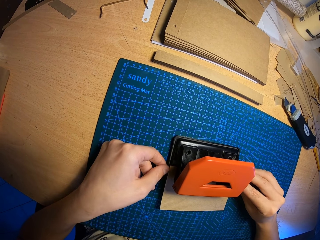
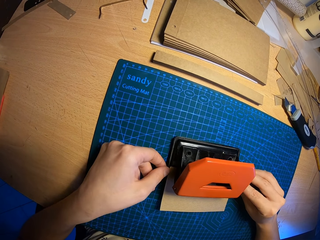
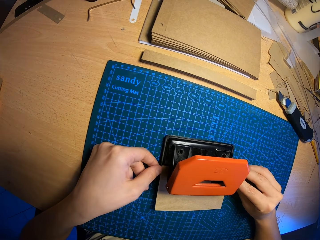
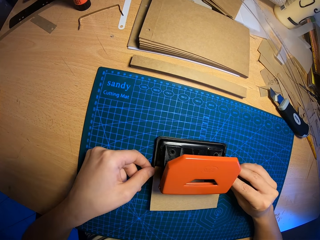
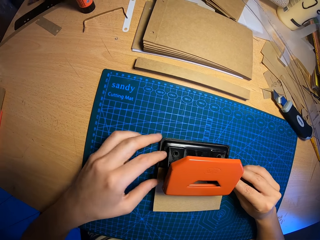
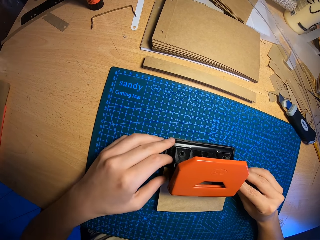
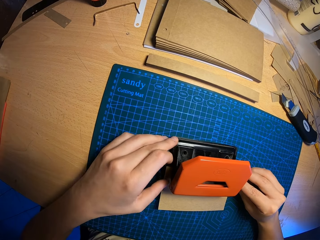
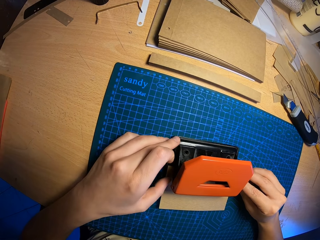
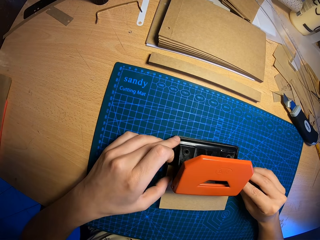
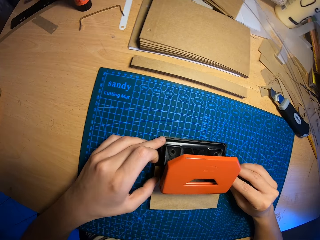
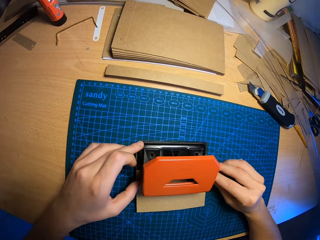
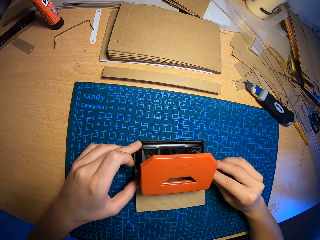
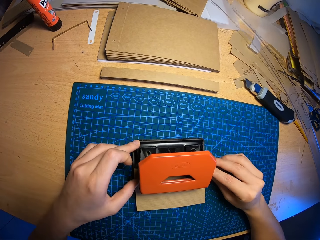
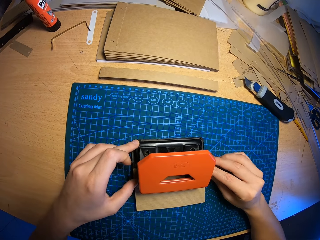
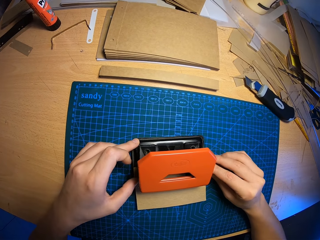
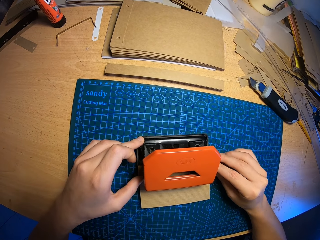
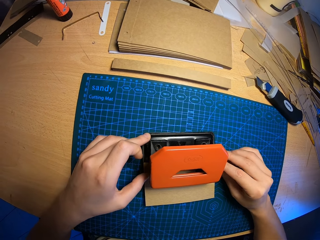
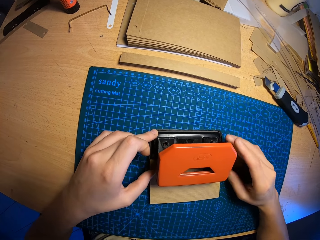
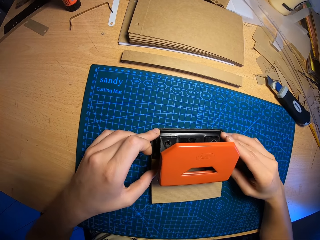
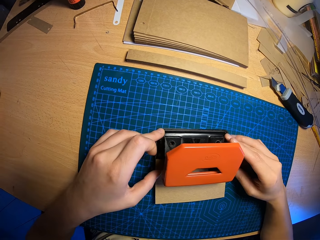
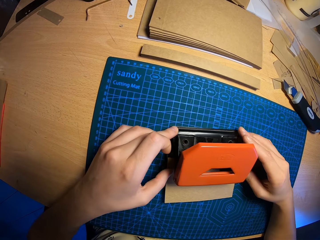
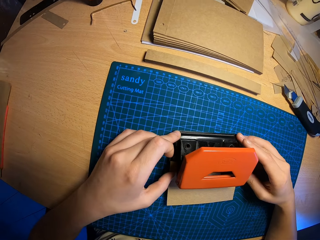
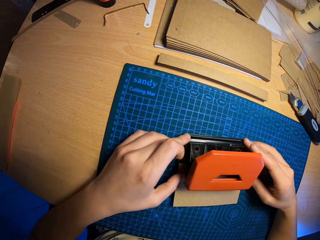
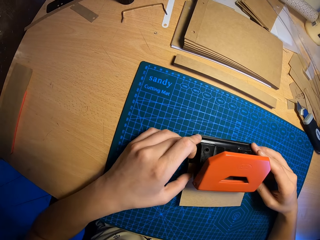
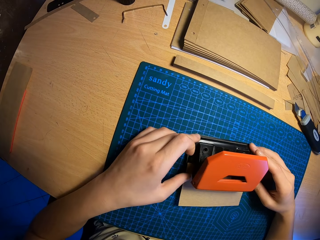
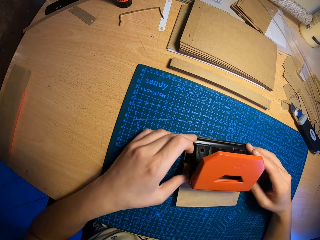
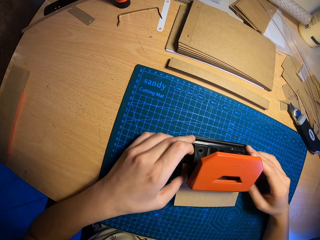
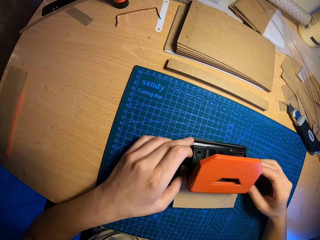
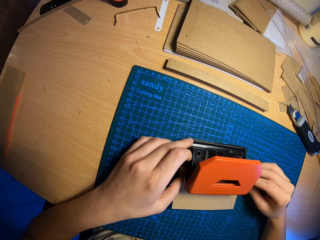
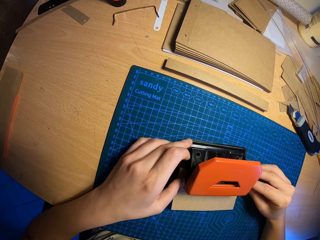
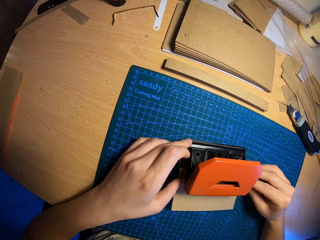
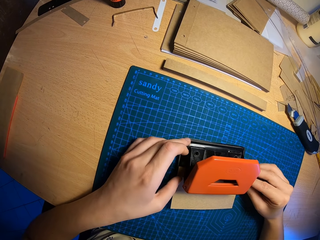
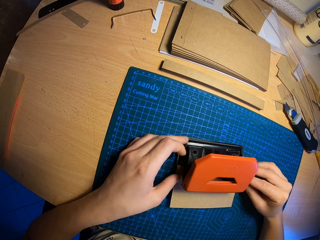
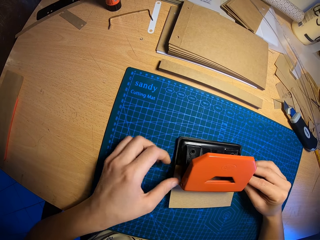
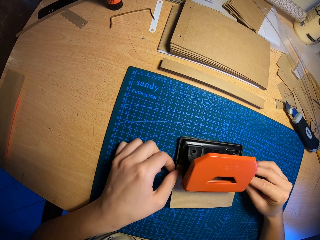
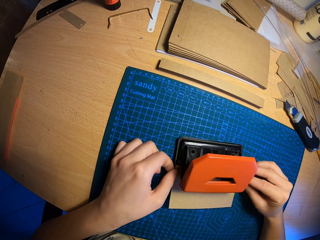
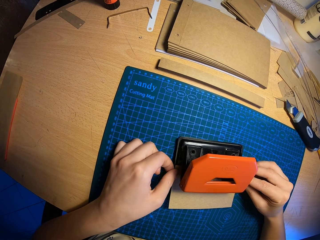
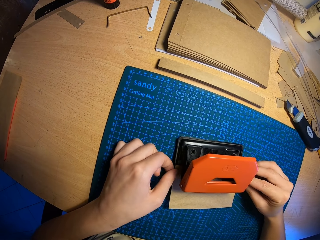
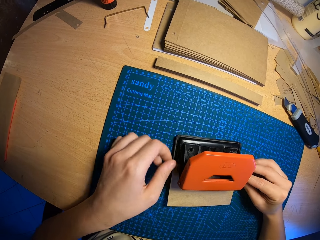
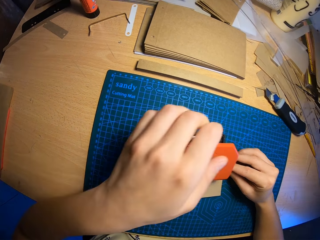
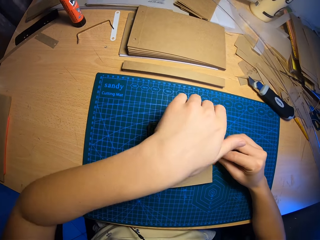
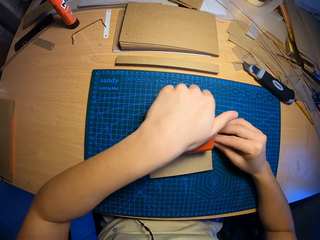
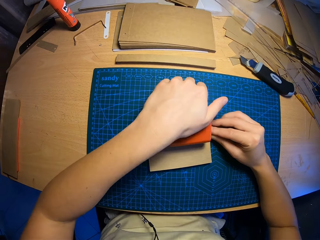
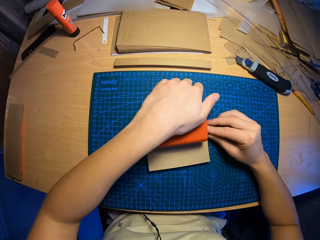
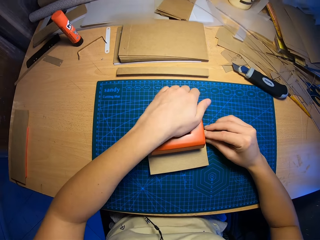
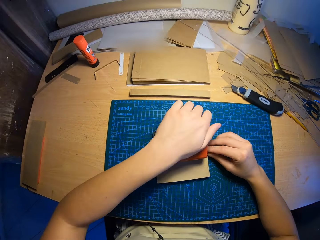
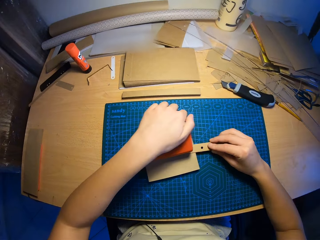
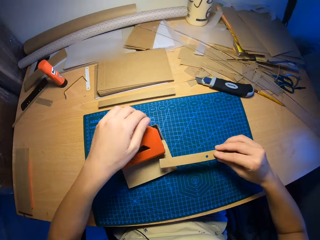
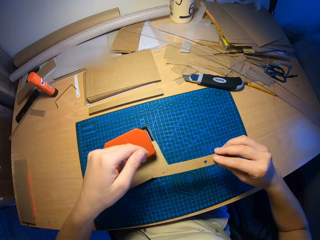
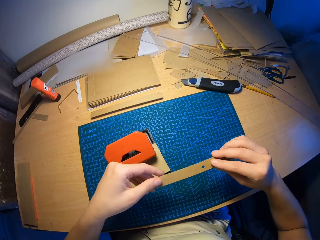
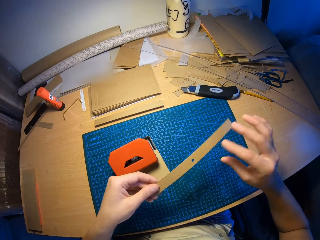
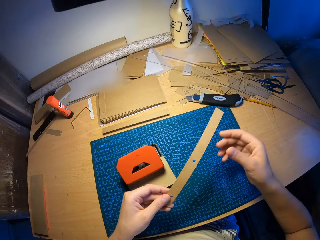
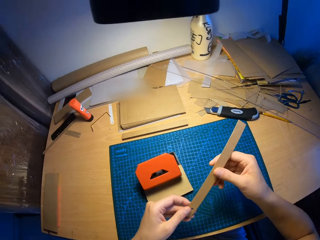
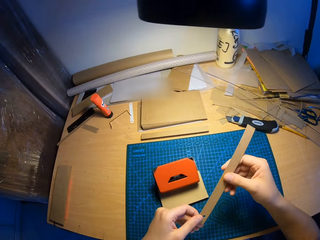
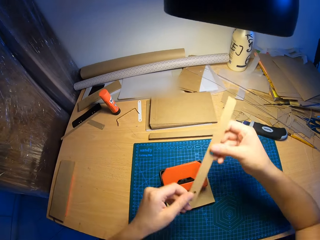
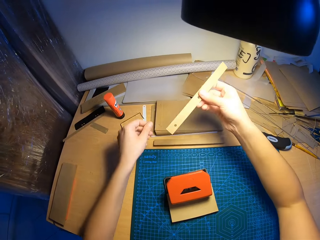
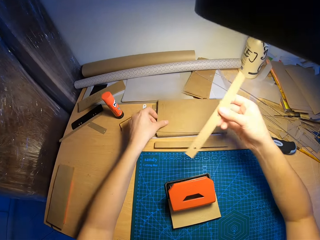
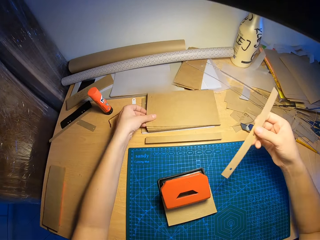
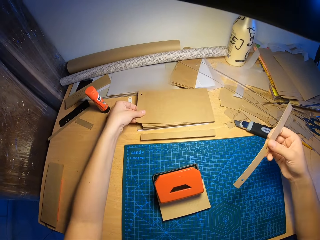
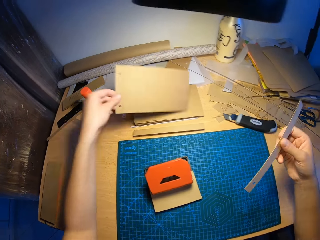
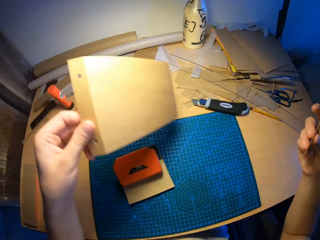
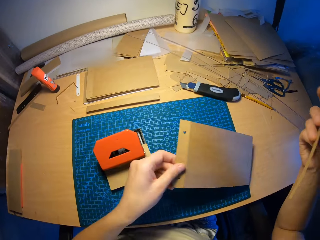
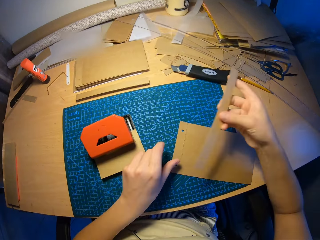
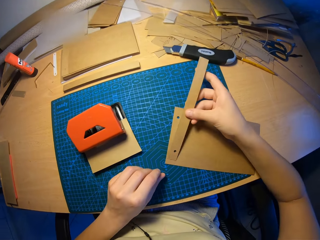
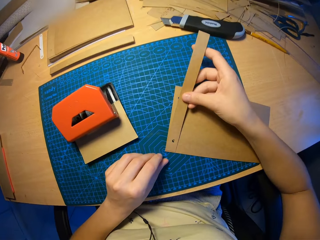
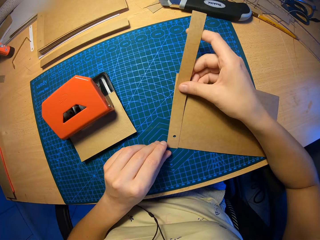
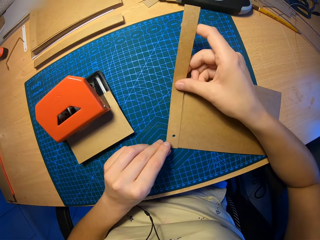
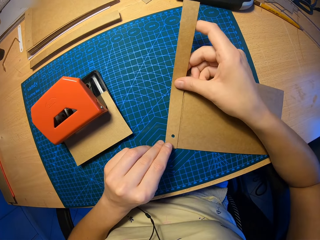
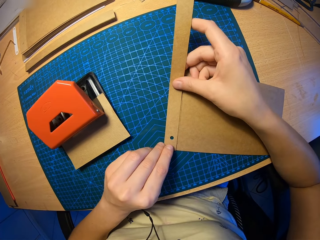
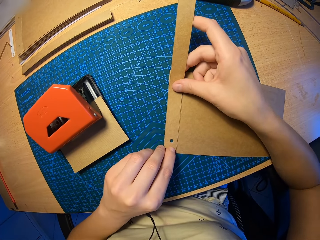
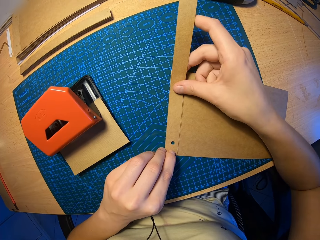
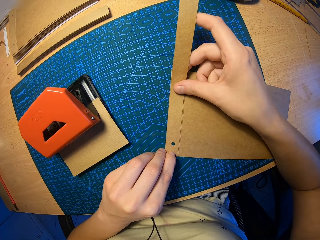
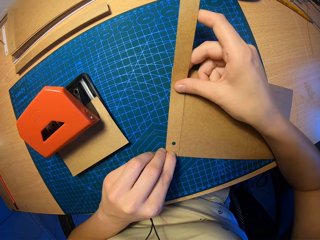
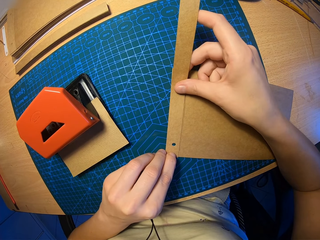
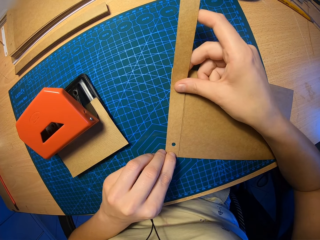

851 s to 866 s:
The camera wearer touches the circle punch or hole puncher. He punches the card paper. He presses the hole puncher with his left hand. He takes out the punched cut piece of craft paper with his right hand. He holds the card paper. He picks up a piece of punched craft paper from the table with his left hand. He places both craft papers together with both hands.

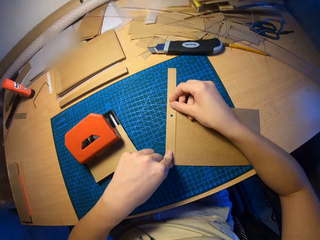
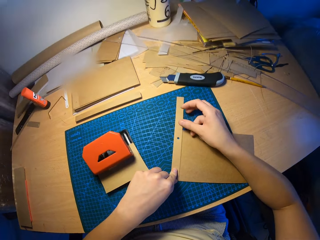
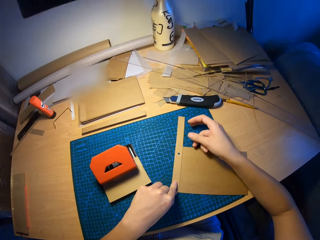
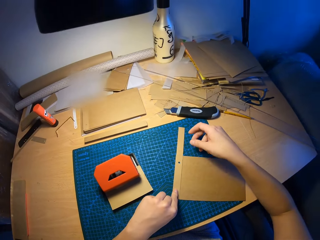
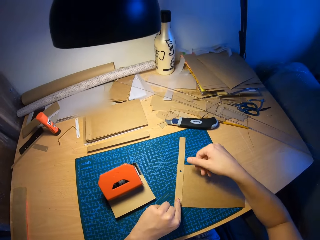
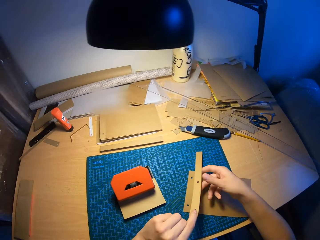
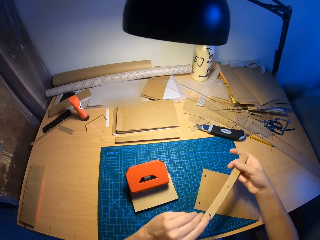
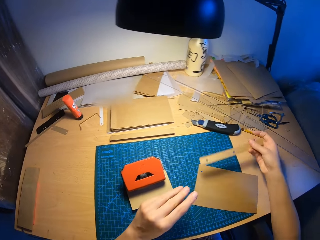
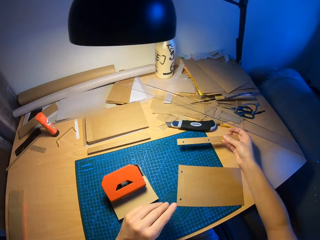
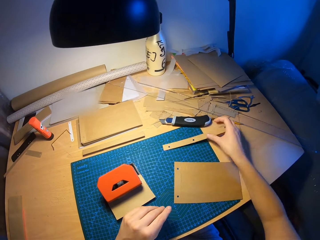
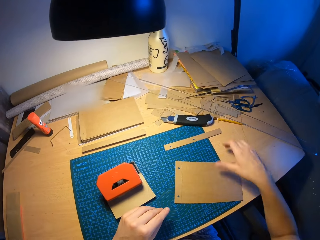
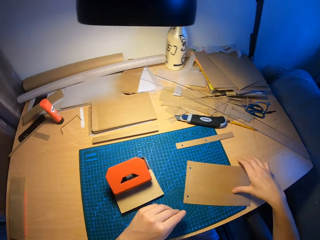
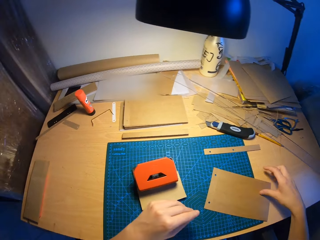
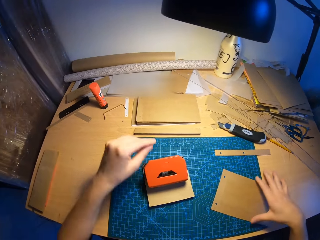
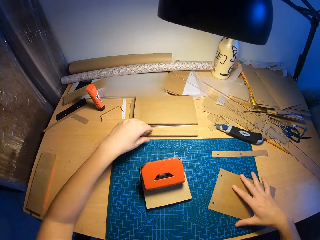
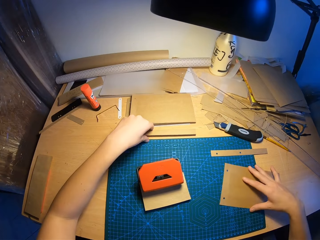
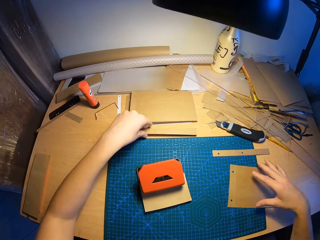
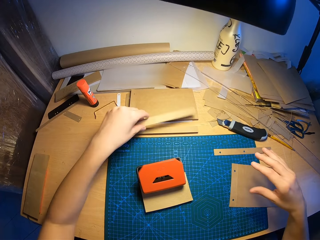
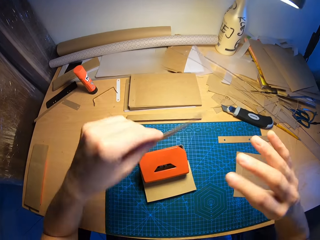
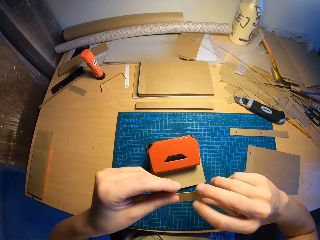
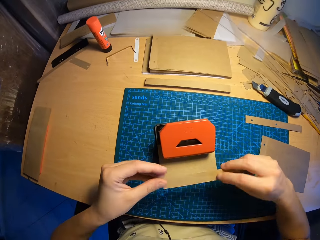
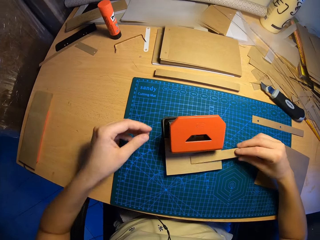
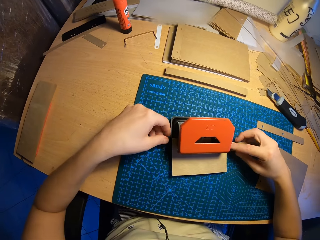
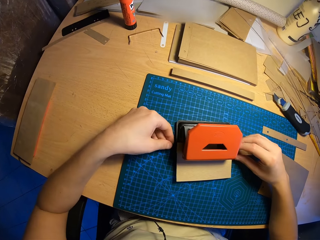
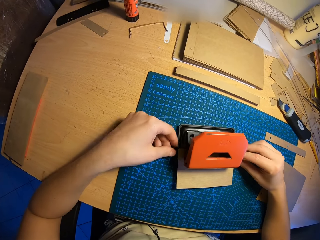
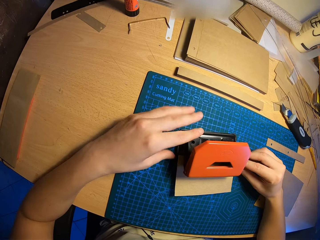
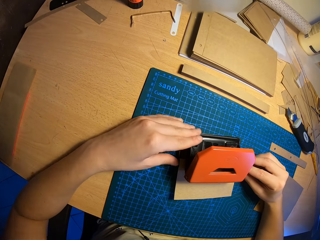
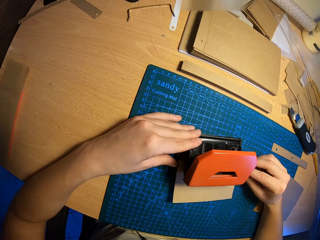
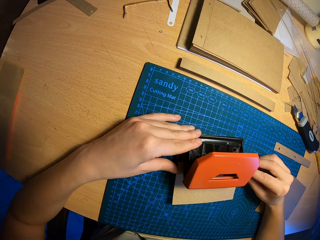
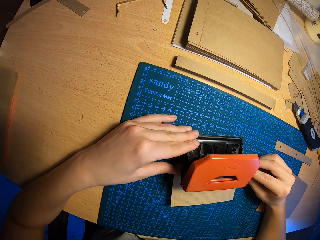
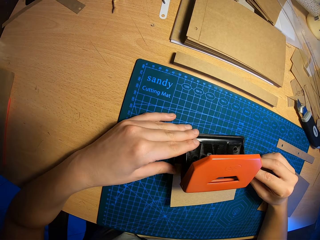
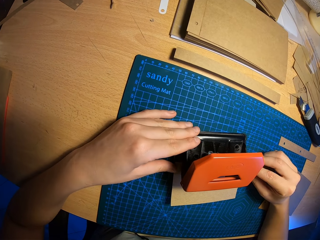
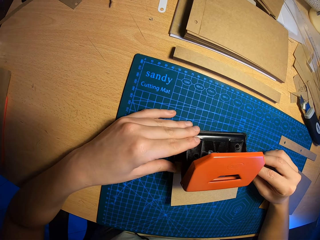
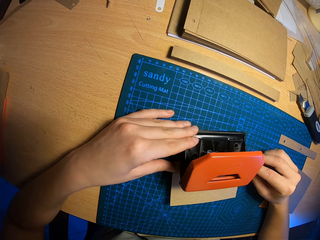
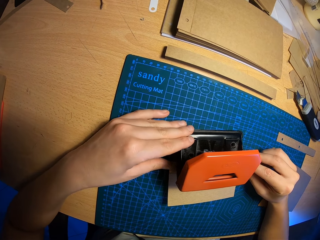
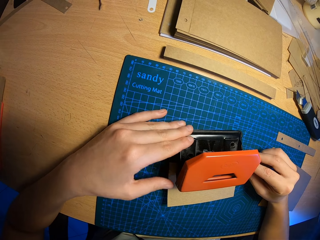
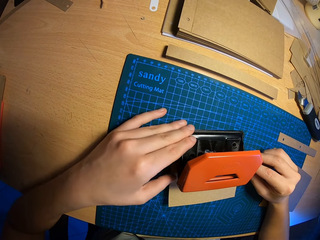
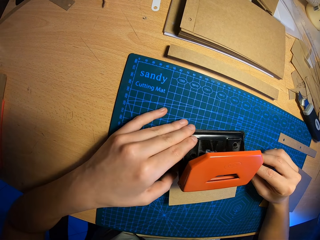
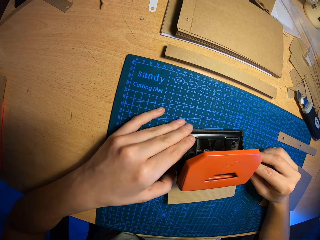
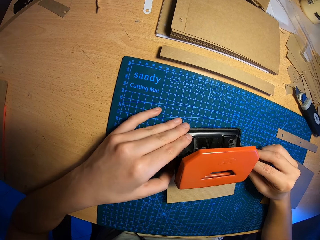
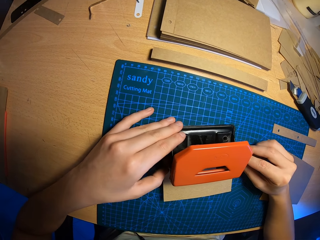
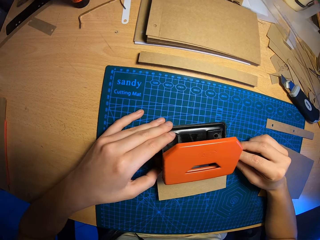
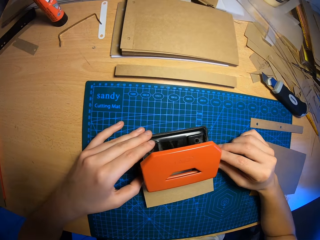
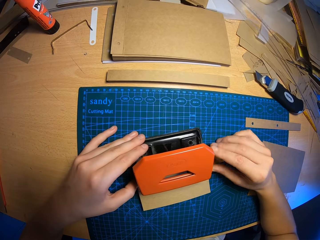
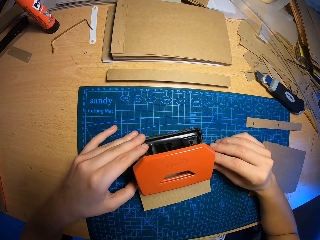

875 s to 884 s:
The camera wearer drops the punched cut piece of craft paper on the table with his right hand. He moves the punched craft paper with his right hand. He picks up a cut piece of craft paper with his left hand. He puts the cut piece of craft paper into the hole puncher. He adjusts the cut piece of craft paper in the hole puncher with both hands.
